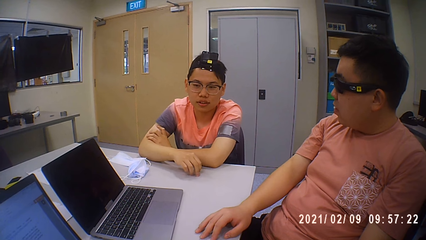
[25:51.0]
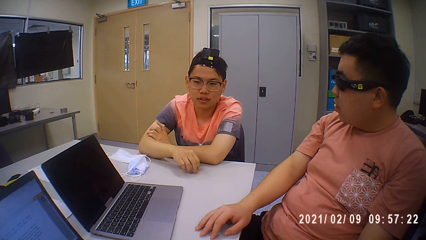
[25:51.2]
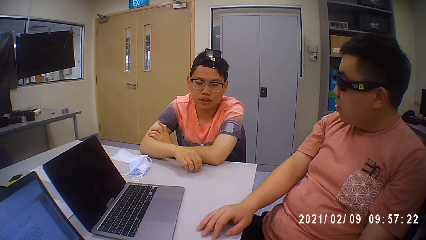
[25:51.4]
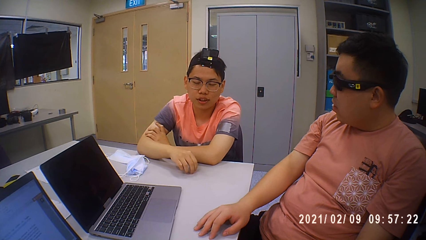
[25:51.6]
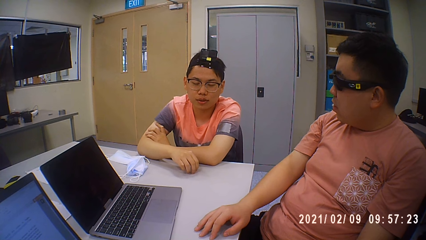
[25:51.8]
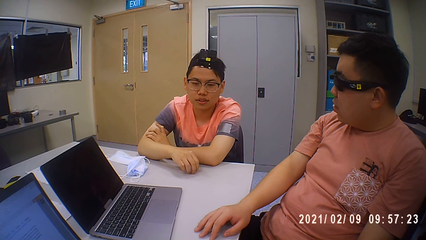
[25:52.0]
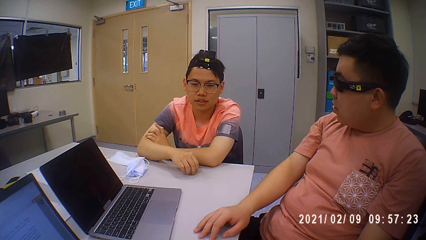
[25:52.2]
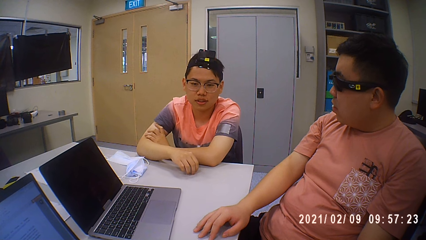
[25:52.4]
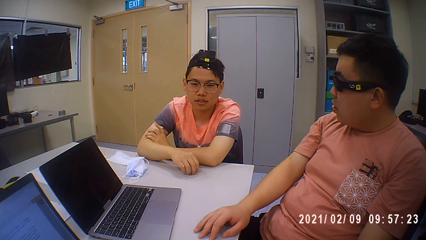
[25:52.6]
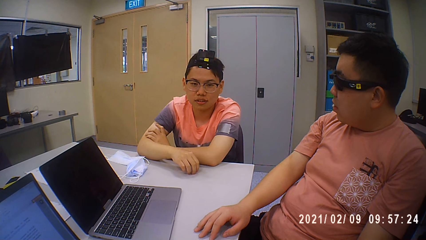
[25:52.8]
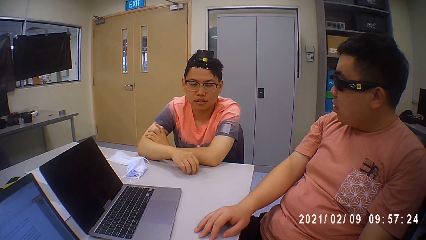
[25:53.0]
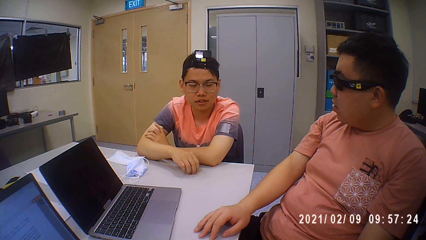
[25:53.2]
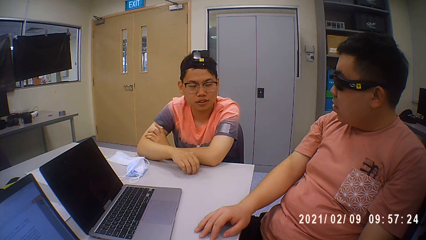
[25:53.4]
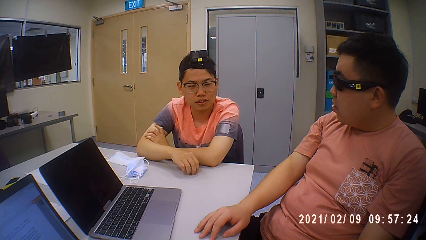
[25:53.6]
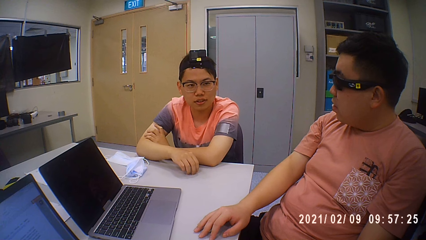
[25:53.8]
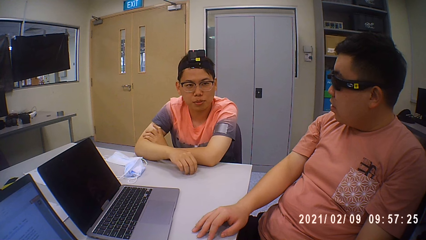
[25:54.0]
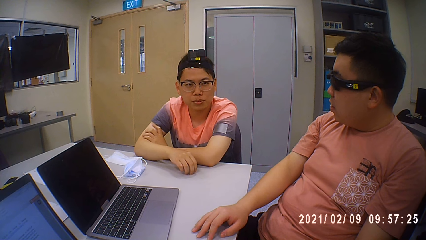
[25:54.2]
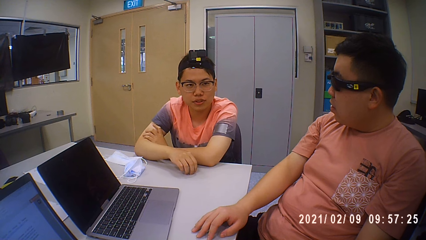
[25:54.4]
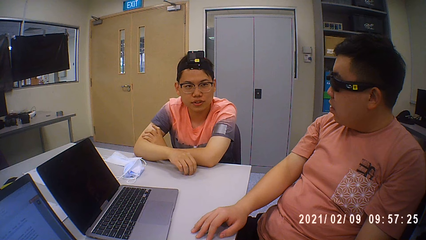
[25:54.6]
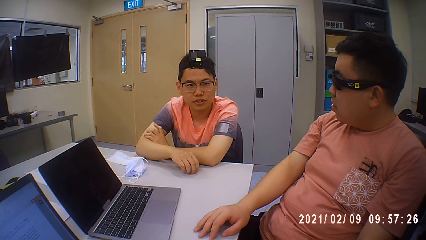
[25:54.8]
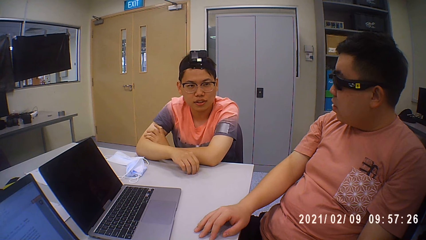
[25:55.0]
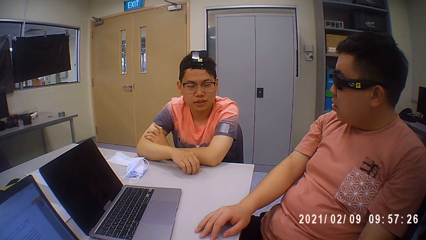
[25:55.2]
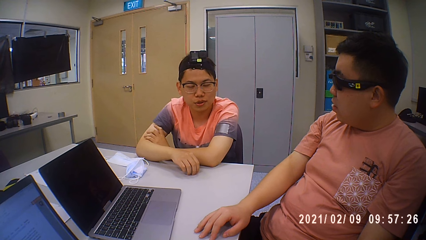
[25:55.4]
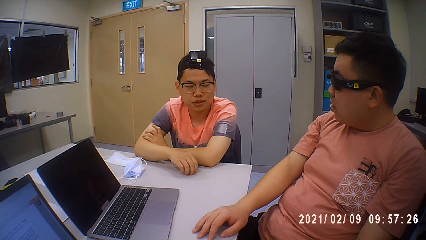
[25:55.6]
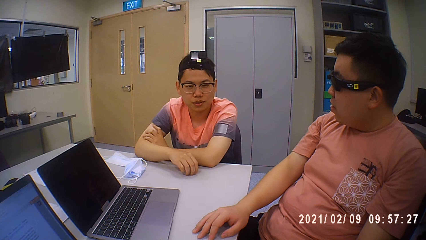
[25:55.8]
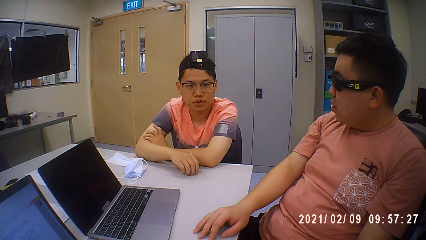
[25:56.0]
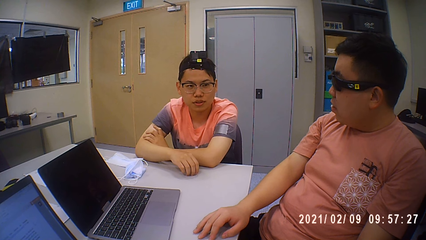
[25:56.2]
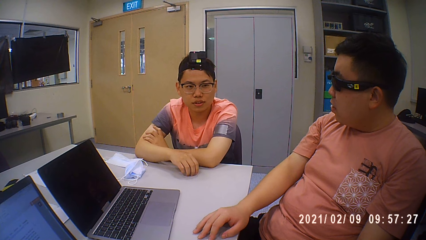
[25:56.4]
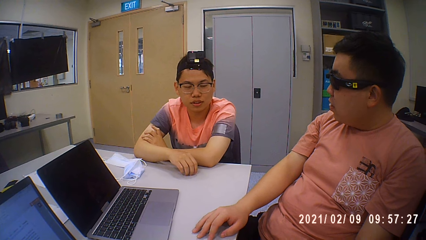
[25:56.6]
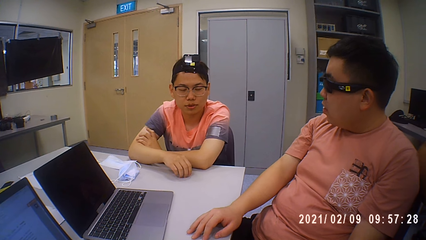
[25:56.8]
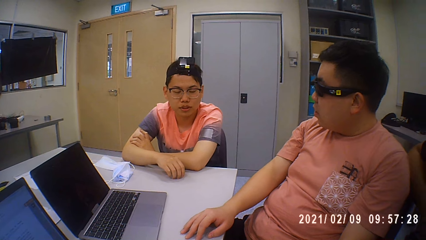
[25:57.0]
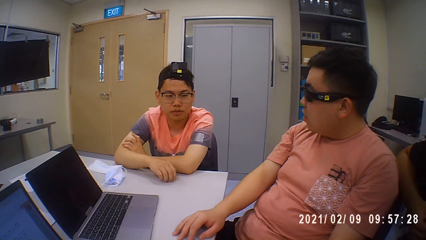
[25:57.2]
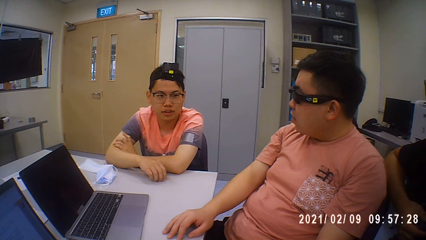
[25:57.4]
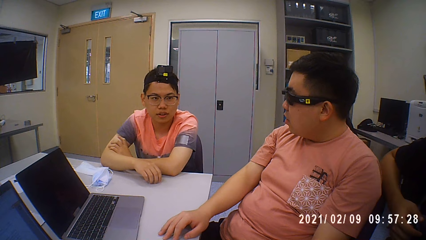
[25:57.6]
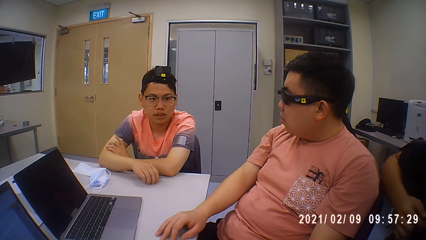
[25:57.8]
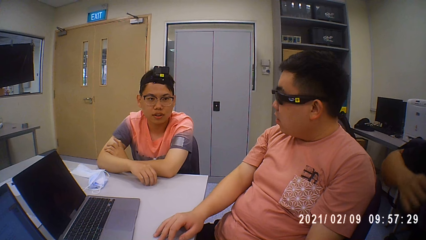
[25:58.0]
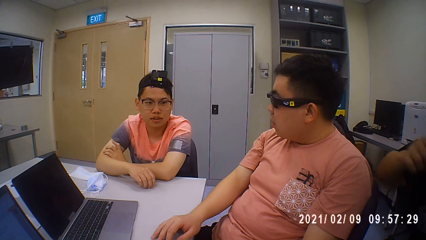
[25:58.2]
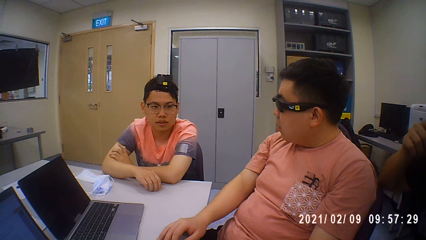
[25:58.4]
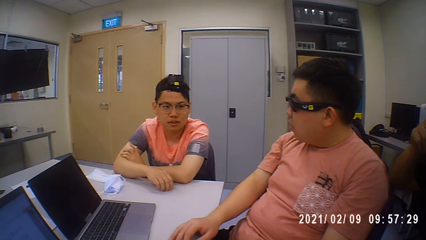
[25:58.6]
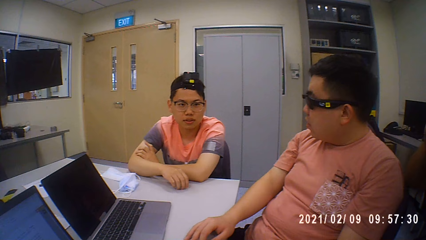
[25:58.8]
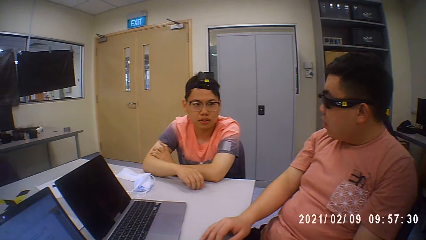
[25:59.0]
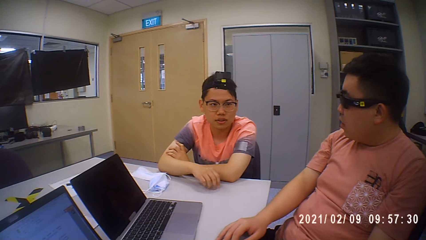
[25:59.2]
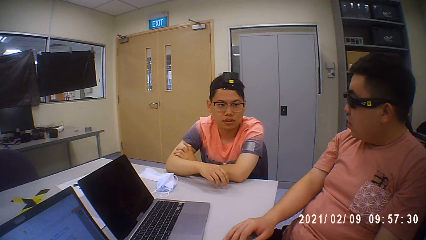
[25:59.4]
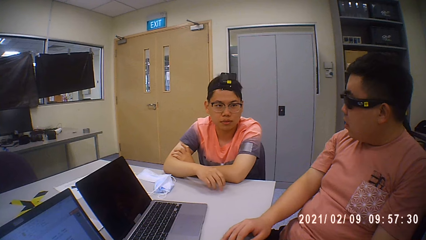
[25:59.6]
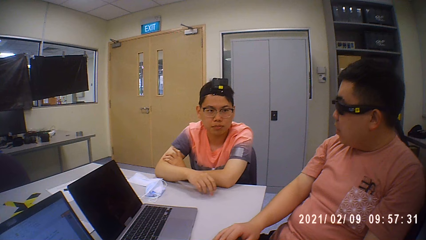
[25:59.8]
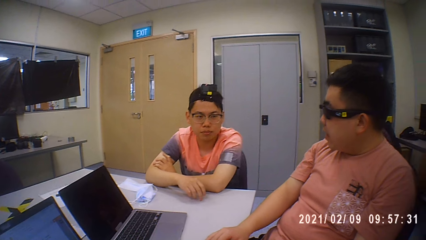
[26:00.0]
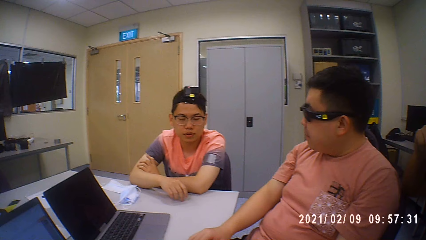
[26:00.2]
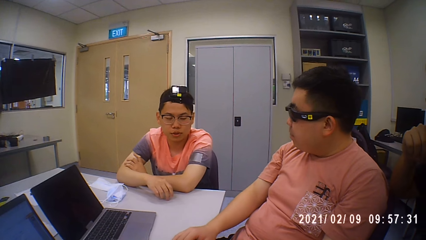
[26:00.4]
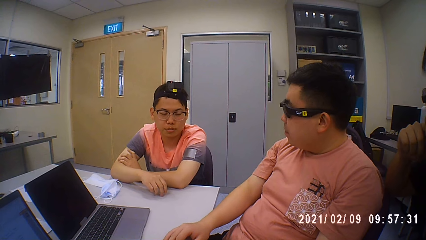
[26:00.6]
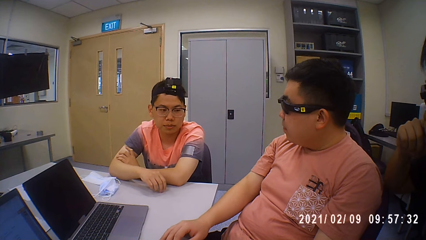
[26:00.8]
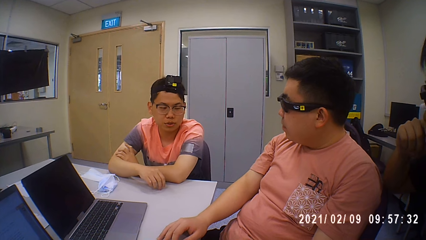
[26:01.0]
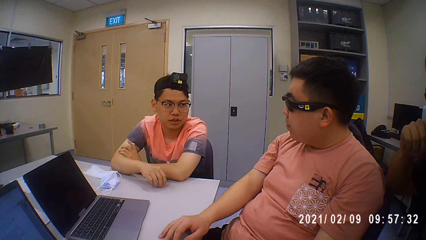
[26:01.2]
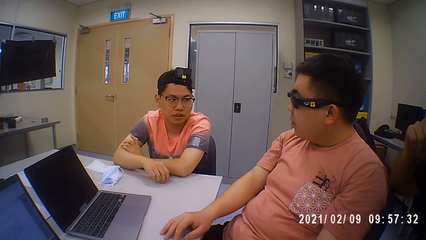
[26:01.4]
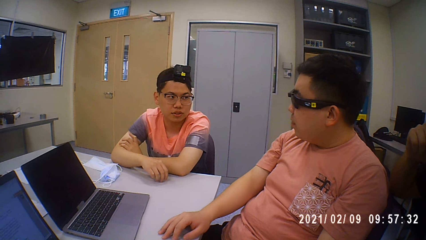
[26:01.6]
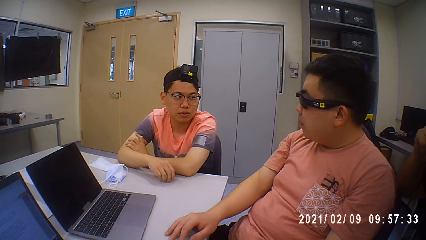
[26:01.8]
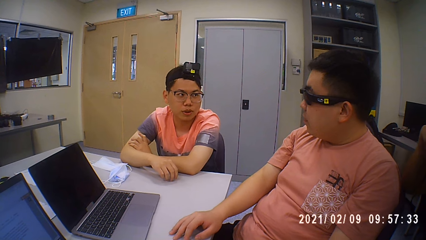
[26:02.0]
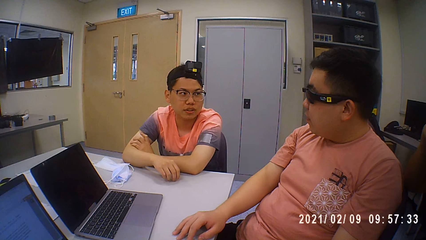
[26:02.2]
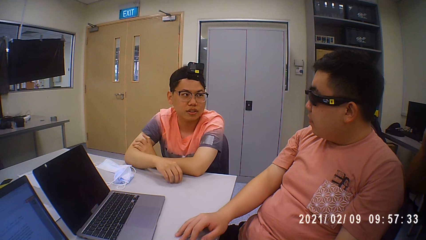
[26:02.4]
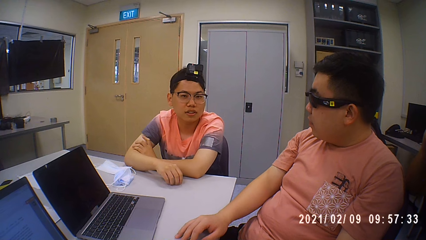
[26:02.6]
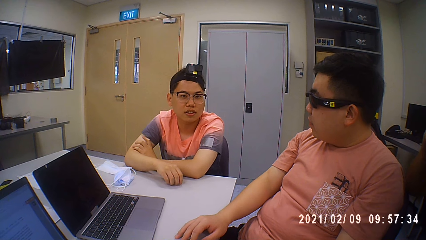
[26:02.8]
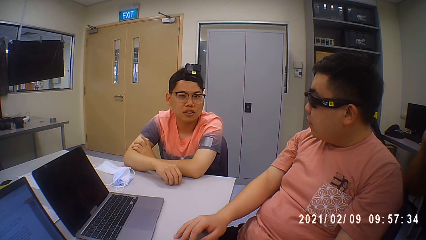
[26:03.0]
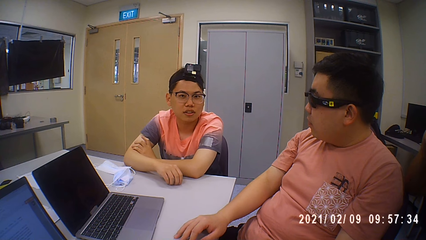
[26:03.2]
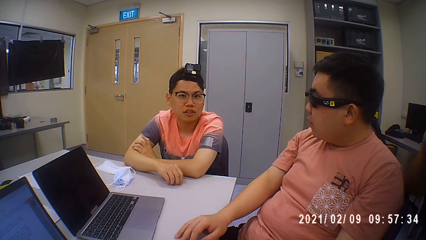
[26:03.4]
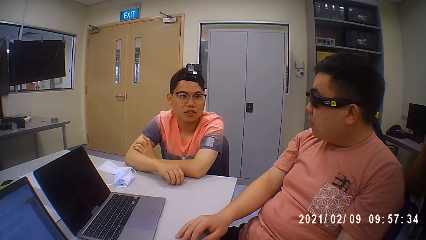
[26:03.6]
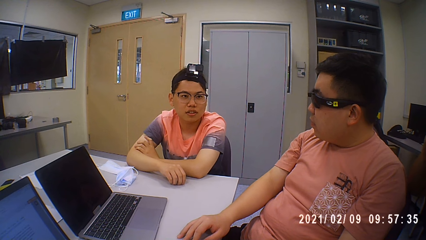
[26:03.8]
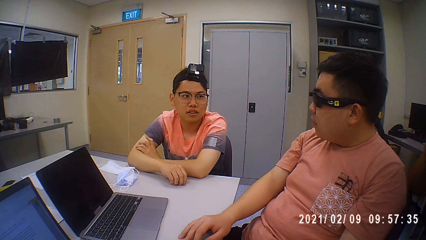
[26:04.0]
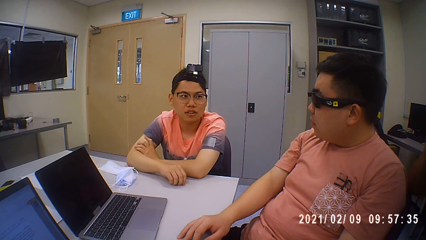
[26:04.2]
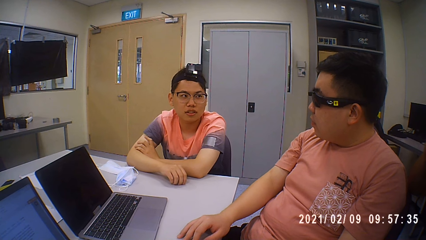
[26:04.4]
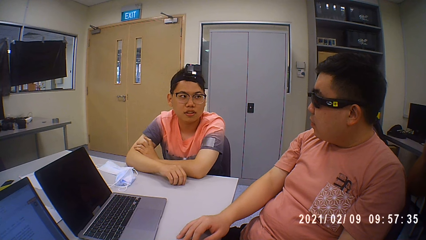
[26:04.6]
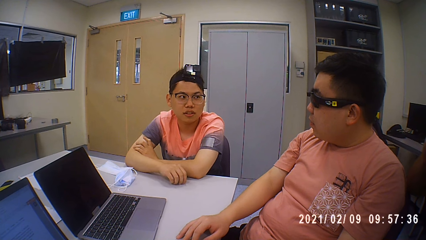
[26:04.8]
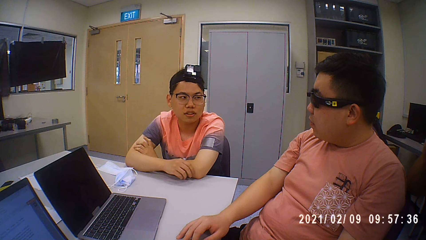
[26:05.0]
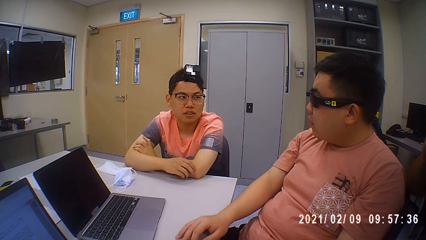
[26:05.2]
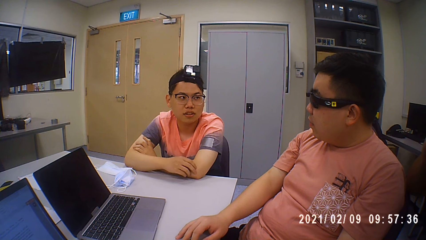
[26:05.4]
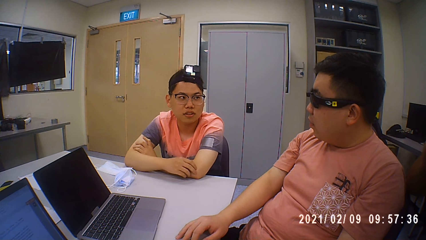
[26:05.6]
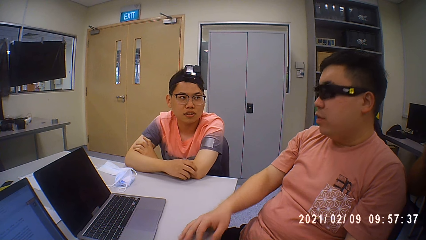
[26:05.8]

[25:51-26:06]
A man talks with the group.
